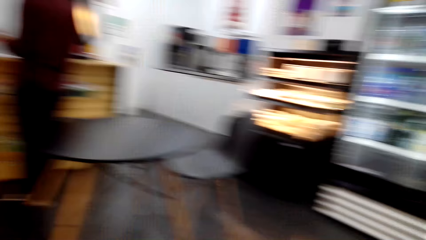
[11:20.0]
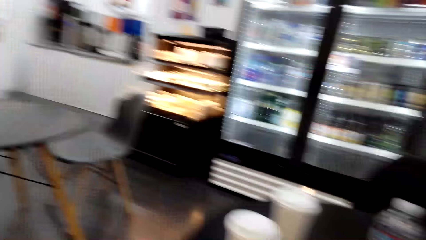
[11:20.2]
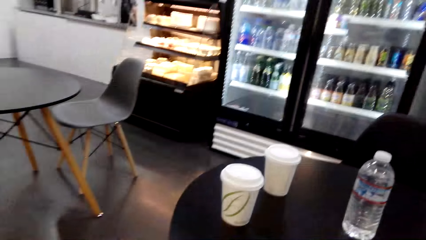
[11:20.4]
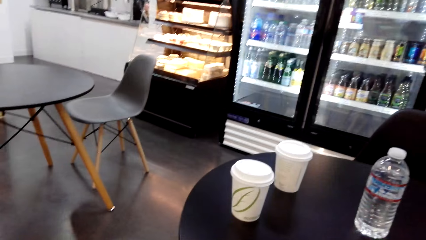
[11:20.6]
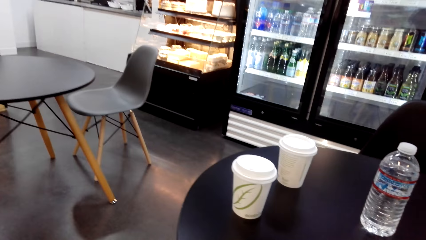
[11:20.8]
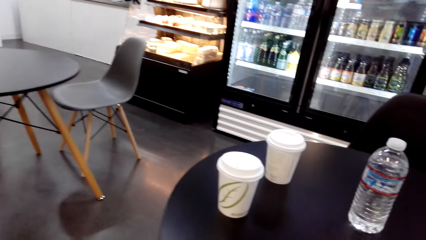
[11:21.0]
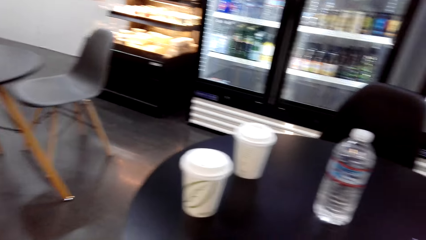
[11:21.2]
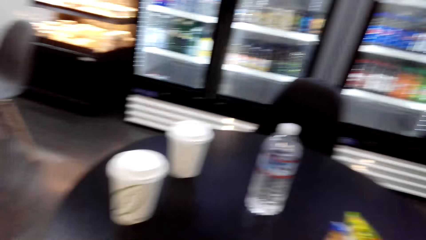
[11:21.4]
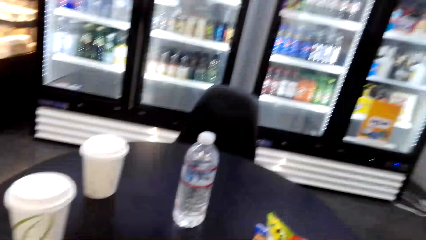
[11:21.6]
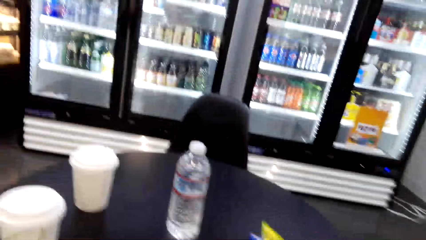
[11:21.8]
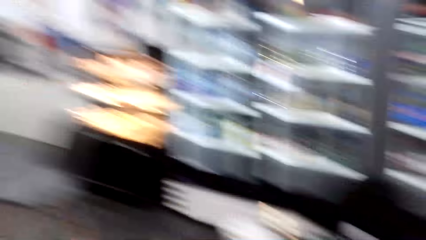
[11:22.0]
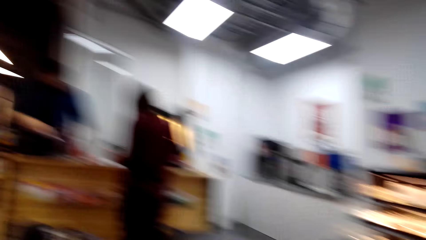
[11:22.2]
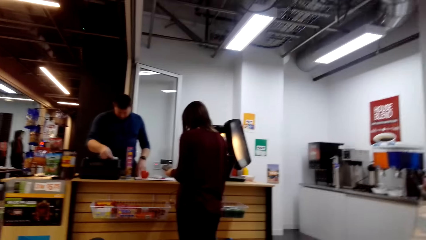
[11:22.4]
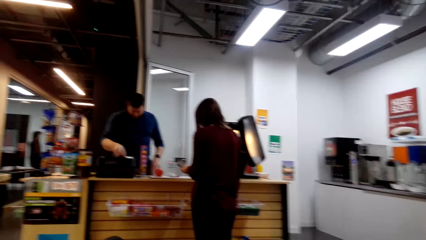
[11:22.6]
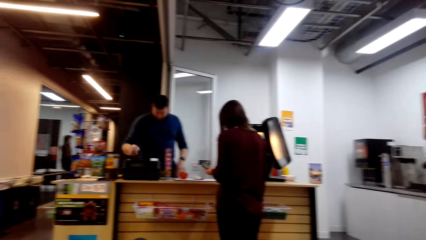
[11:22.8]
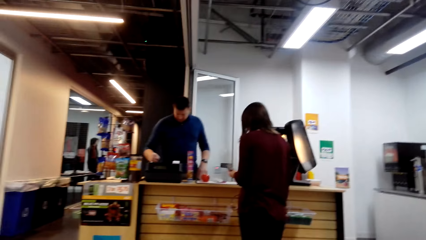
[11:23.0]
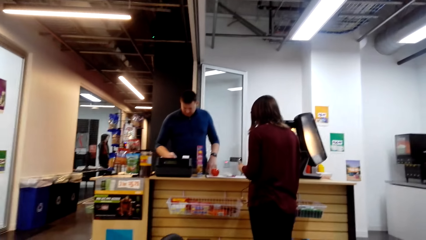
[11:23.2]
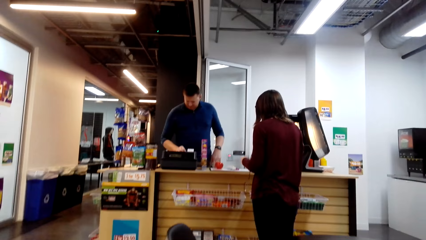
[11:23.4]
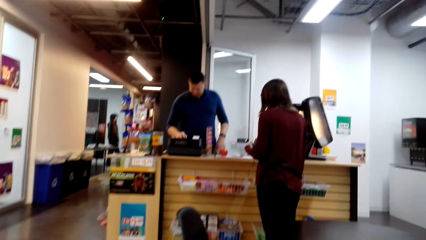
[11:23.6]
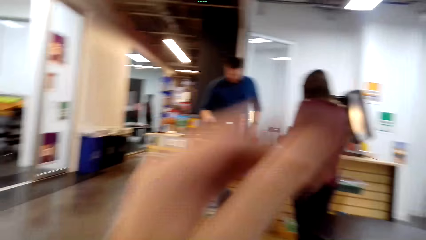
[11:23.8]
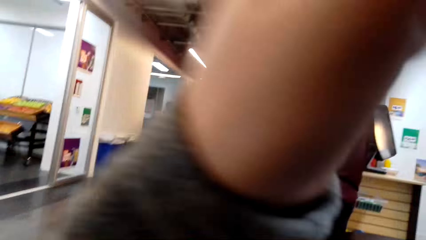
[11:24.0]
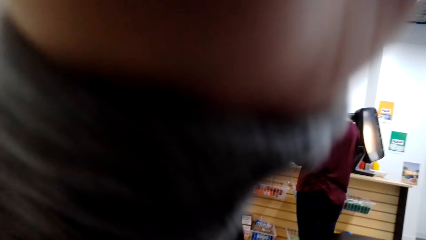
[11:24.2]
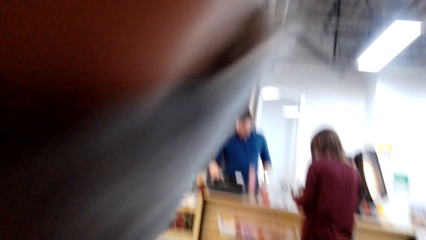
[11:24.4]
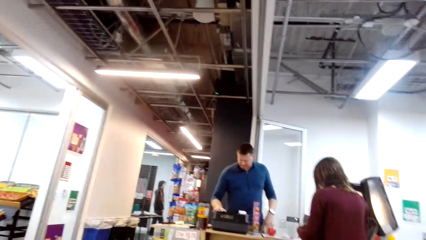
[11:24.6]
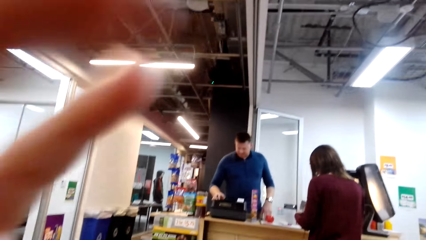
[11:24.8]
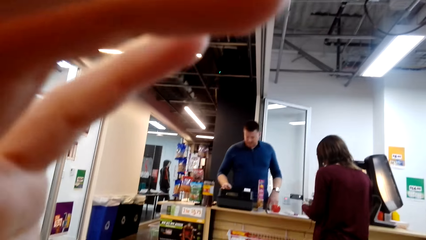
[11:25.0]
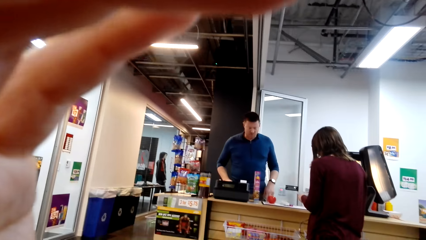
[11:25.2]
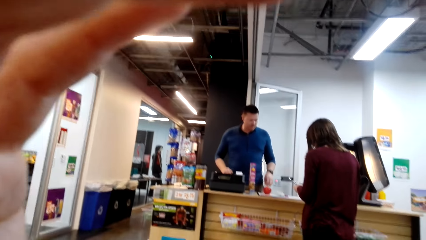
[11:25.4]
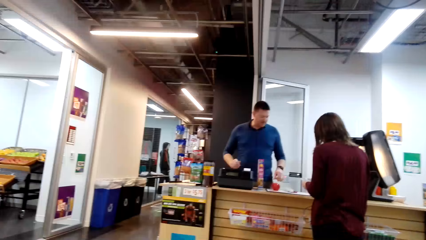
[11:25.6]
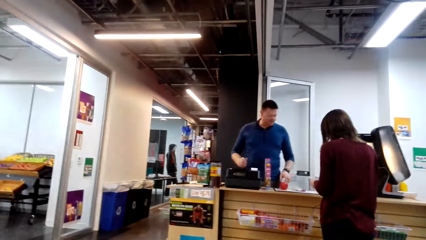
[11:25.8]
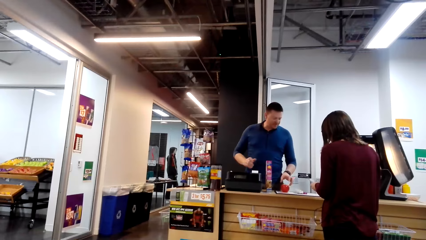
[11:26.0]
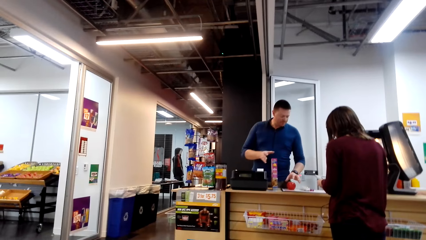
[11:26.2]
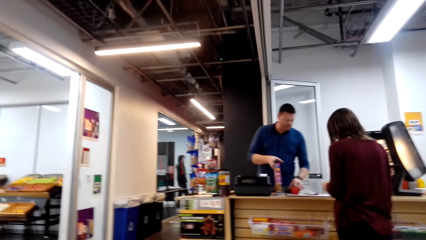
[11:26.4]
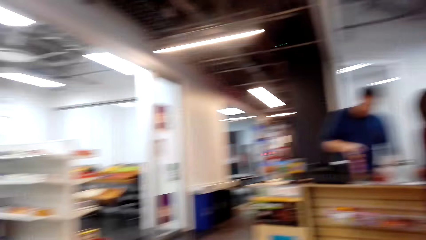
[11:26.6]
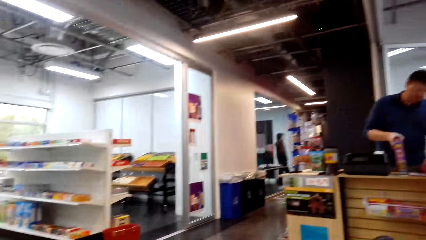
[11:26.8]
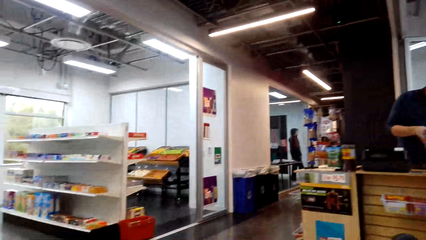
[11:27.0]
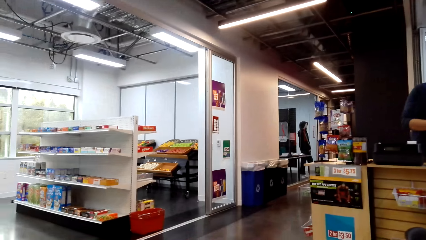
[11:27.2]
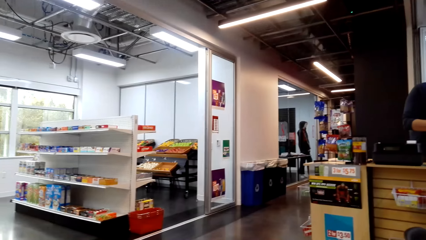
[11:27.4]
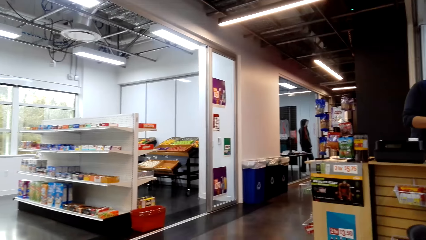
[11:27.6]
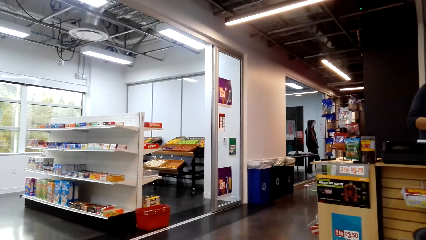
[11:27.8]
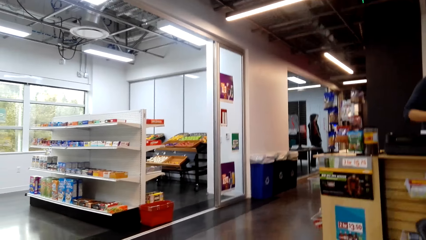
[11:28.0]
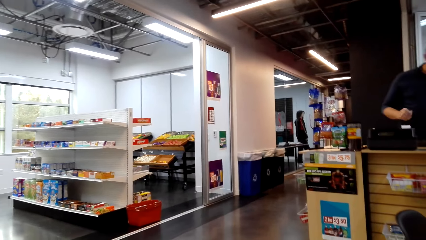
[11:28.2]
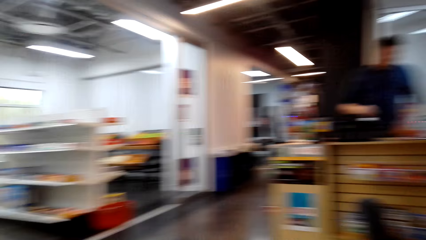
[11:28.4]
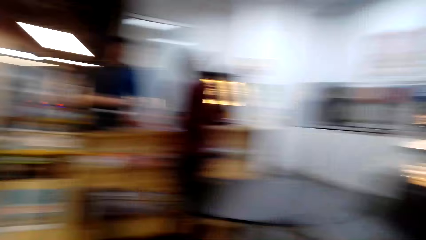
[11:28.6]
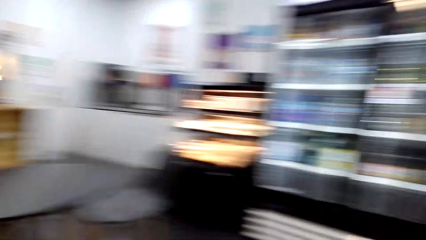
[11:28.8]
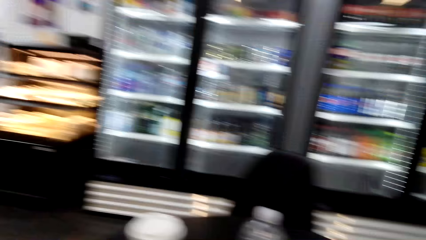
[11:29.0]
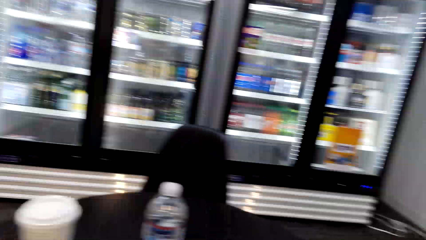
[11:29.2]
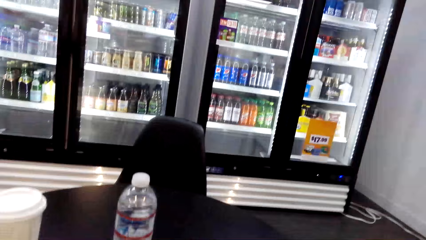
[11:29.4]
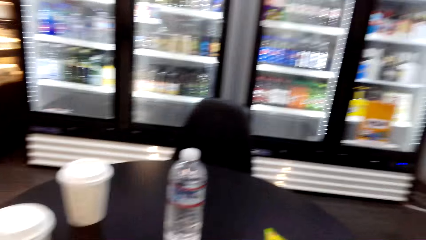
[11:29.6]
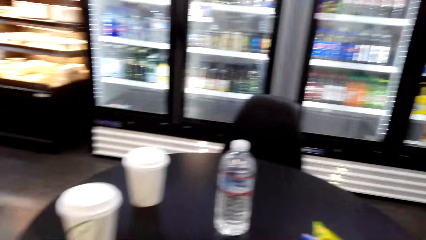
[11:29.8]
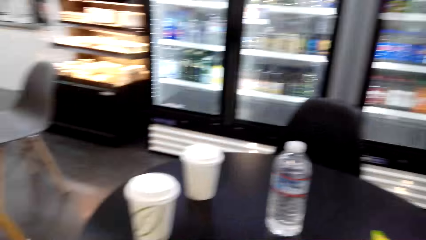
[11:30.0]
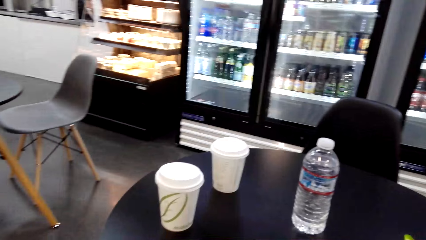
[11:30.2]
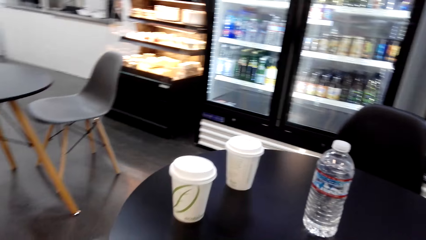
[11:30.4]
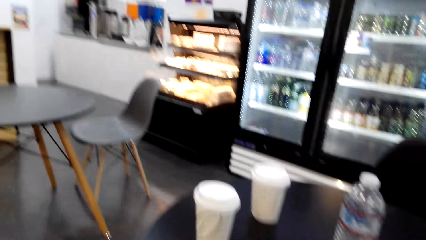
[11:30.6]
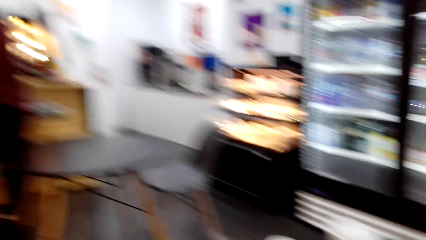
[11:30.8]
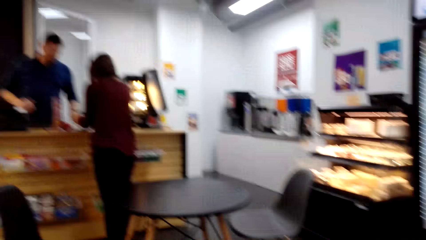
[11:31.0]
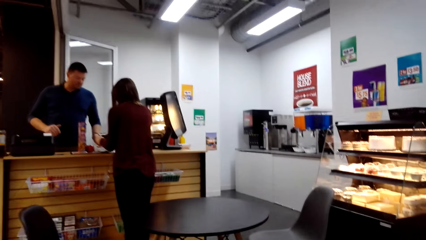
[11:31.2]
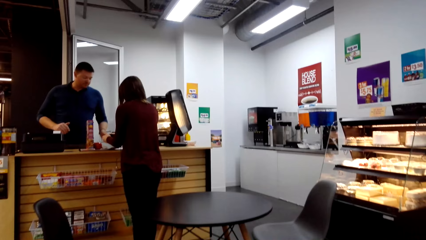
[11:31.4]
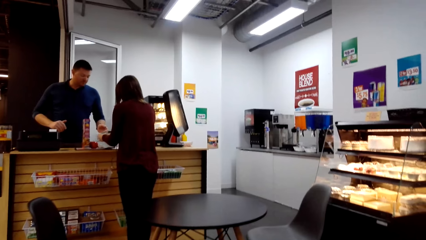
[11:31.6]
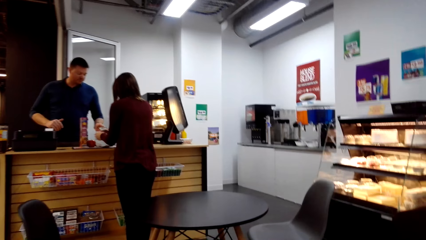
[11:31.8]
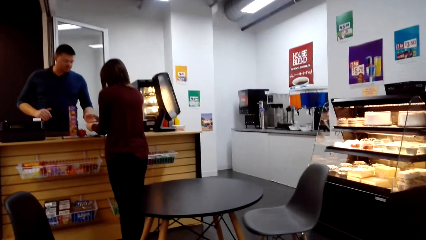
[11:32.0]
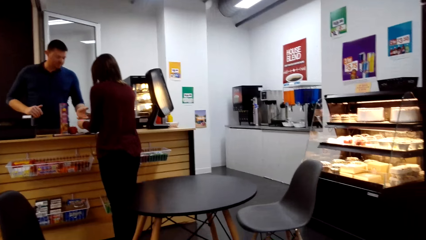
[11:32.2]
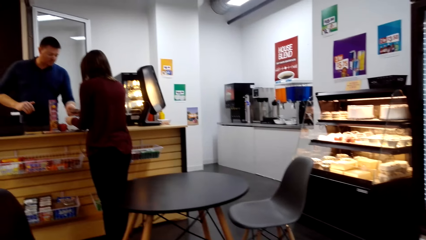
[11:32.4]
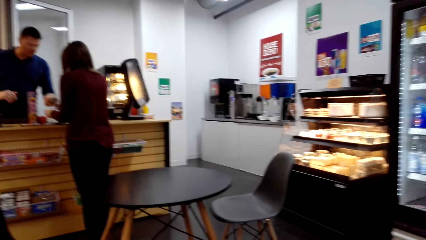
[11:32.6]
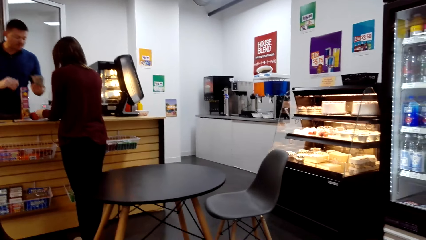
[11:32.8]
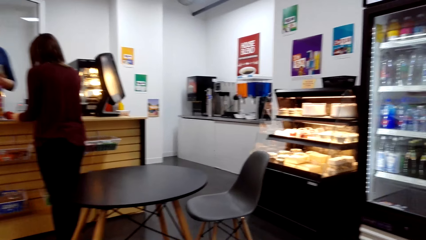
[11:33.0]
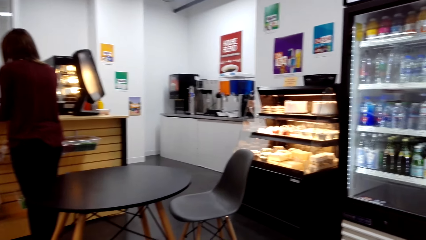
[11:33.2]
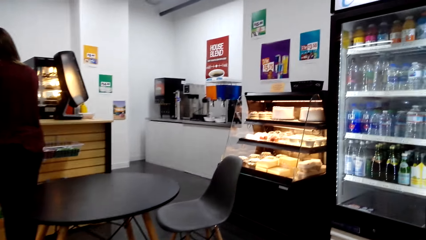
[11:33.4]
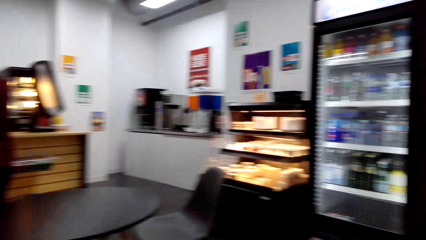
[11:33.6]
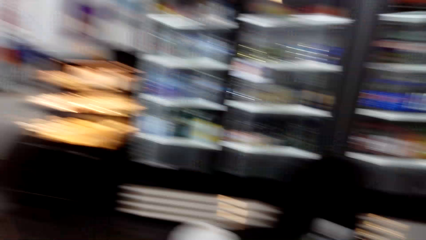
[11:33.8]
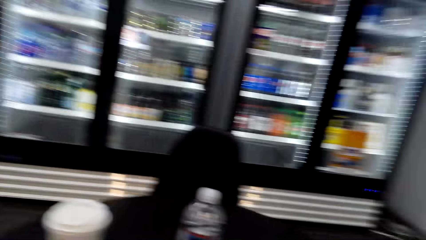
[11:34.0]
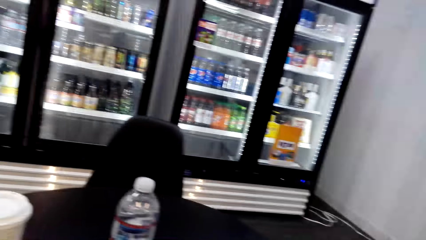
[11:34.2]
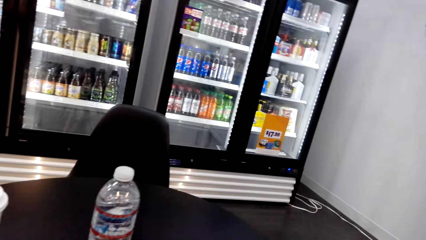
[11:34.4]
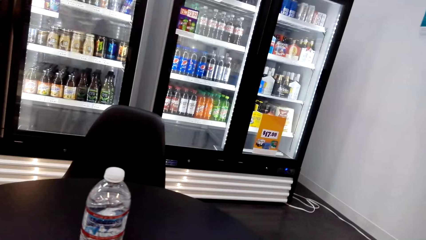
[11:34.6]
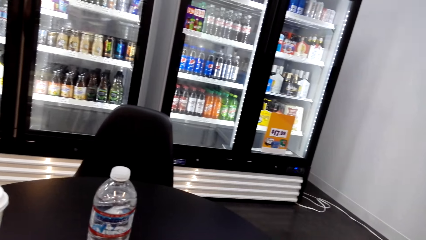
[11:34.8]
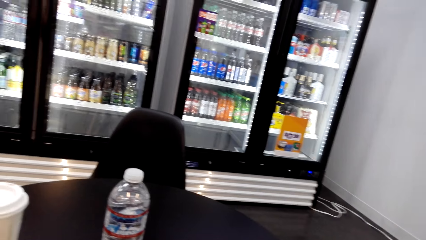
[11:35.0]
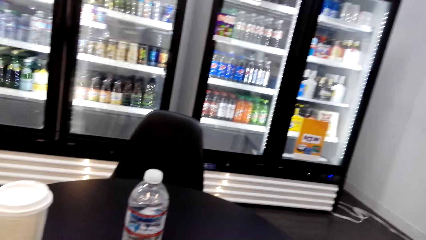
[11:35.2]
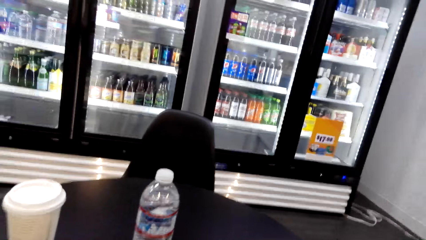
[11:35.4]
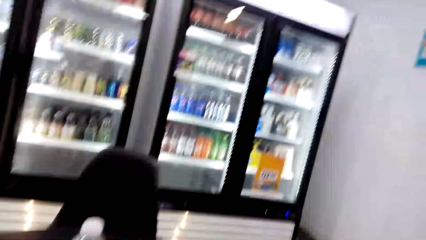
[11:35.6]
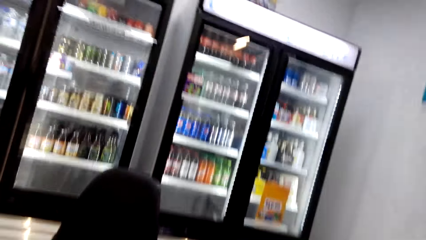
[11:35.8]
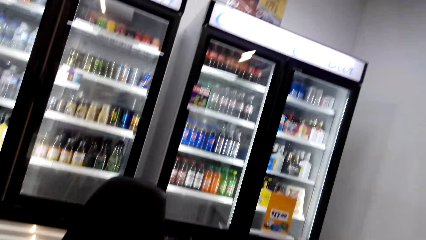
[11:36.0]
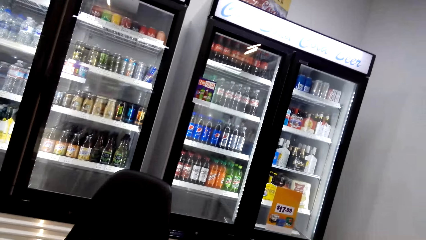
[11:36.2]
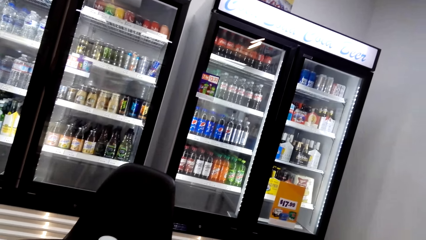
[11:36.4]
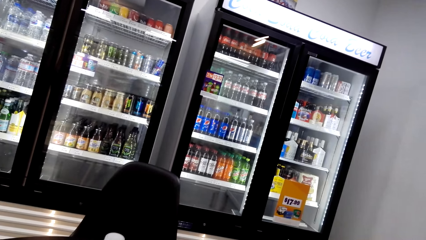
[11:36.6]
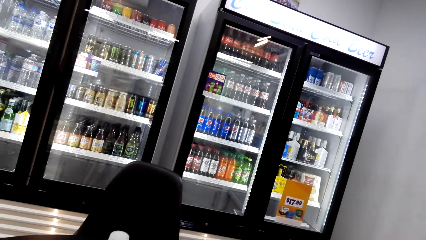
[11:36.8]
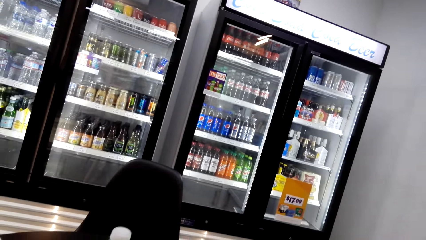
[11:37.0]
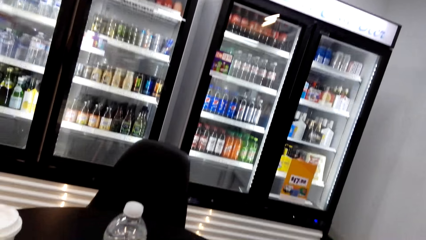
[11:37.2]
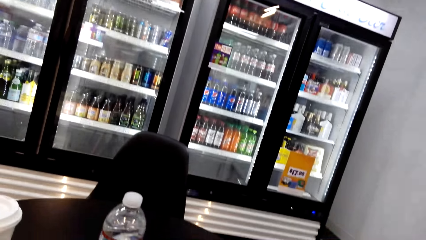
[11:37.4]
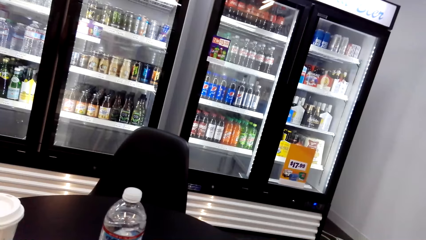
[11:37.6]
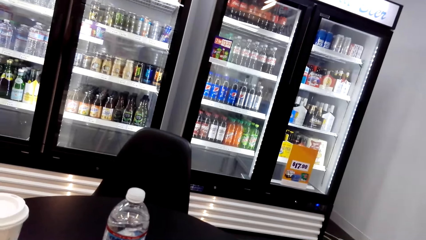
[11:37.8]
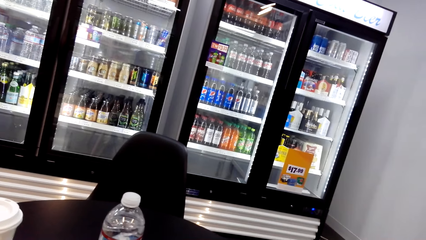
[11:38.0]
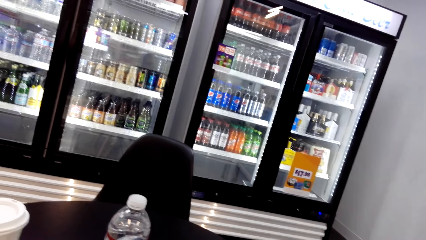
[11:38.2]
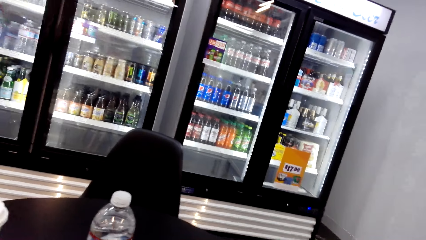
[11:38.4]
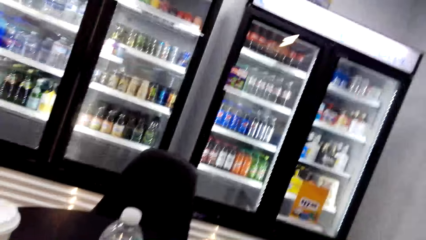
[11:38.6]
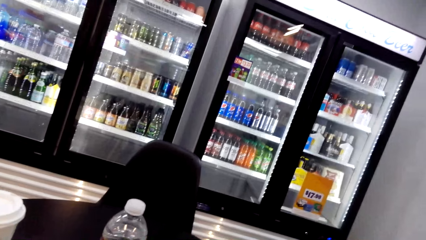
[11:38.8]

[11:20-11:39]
The camera wearer touches the camera.
